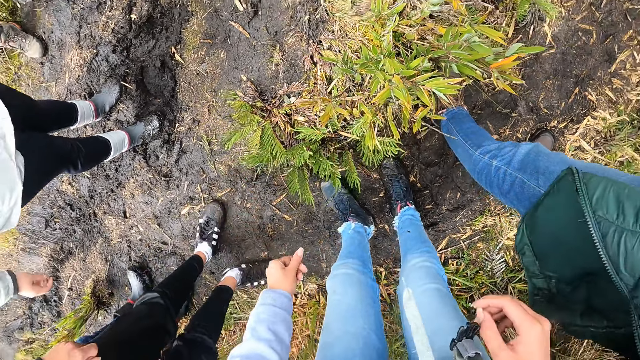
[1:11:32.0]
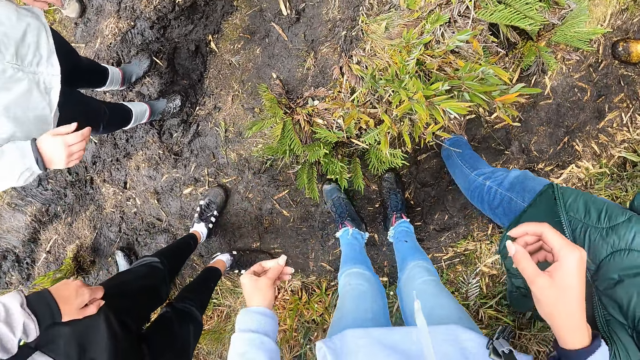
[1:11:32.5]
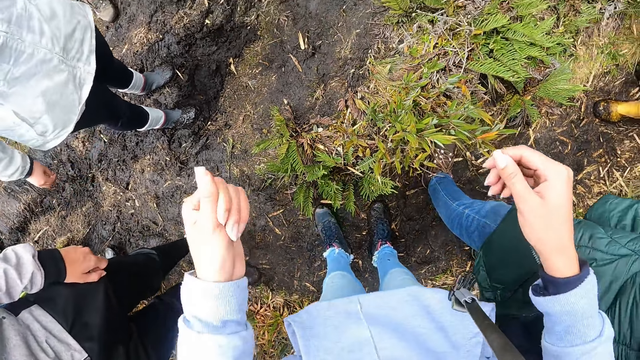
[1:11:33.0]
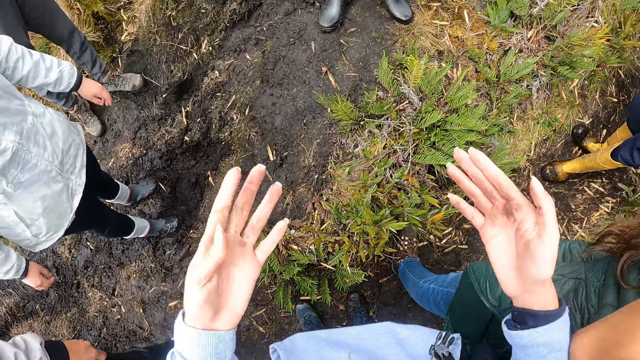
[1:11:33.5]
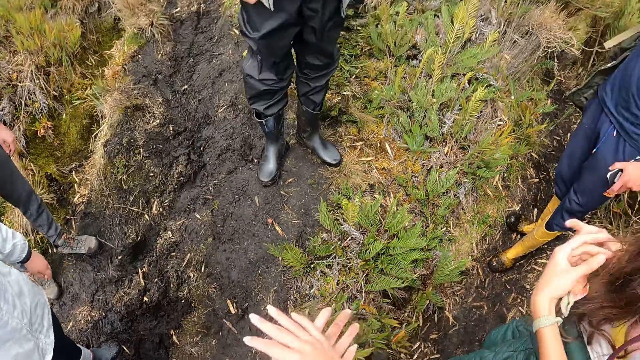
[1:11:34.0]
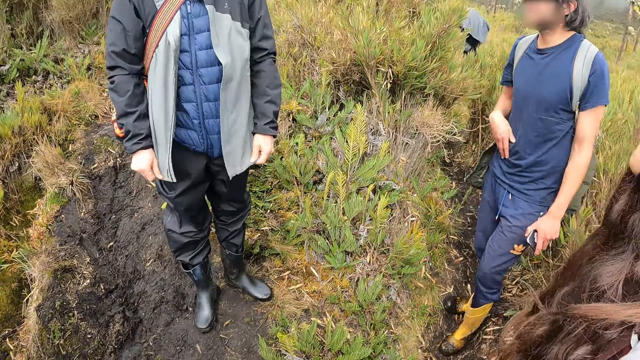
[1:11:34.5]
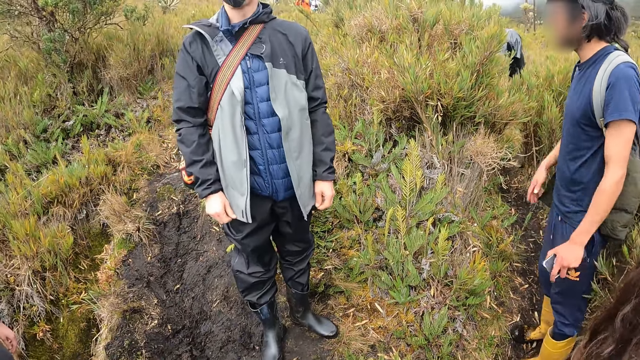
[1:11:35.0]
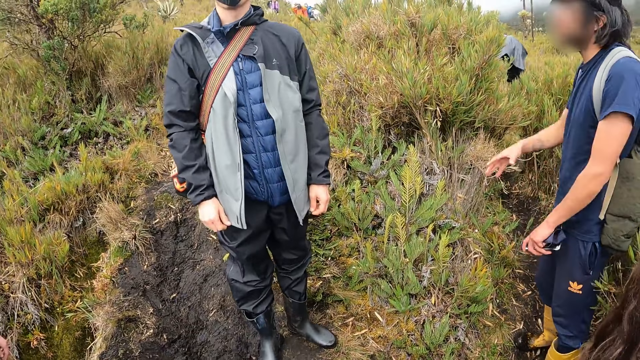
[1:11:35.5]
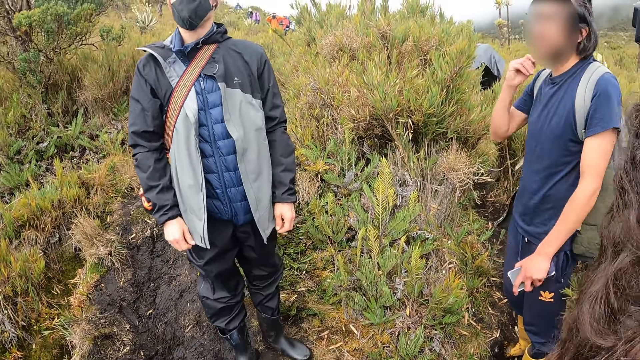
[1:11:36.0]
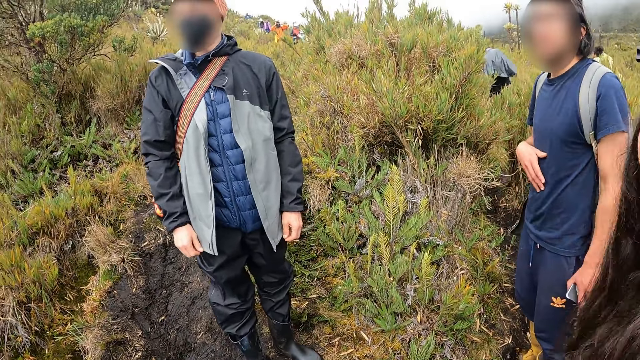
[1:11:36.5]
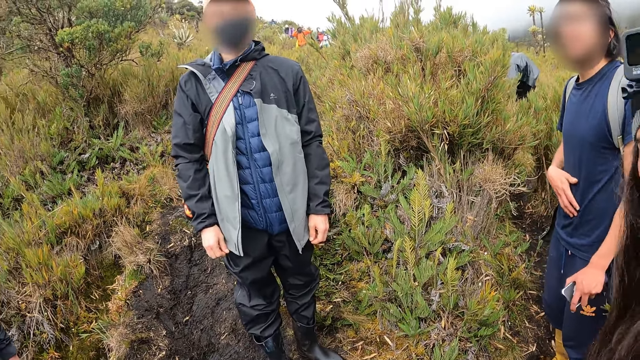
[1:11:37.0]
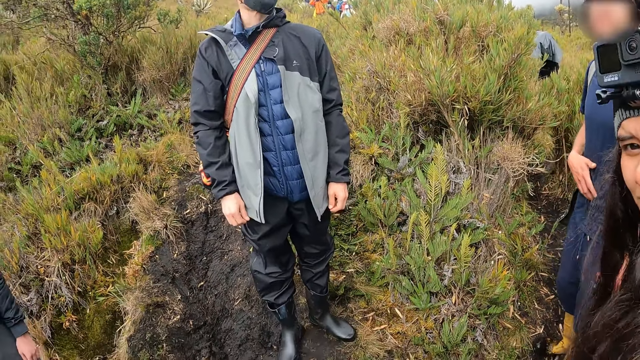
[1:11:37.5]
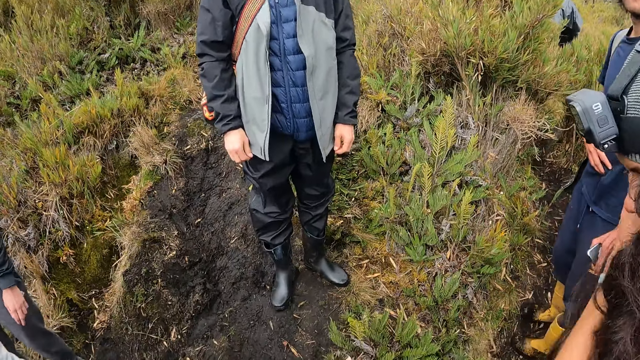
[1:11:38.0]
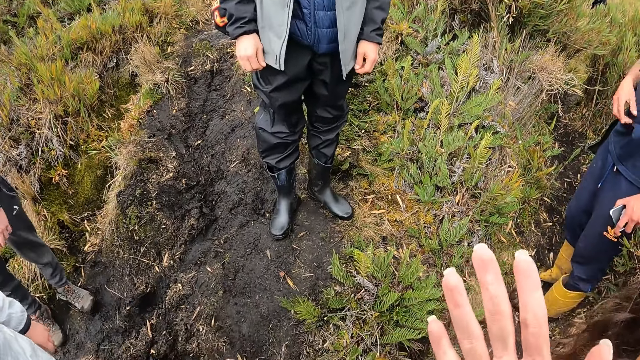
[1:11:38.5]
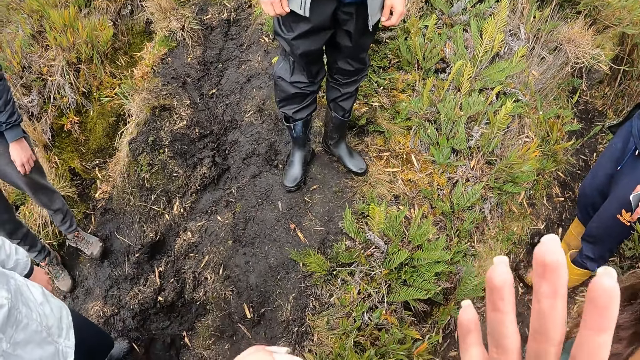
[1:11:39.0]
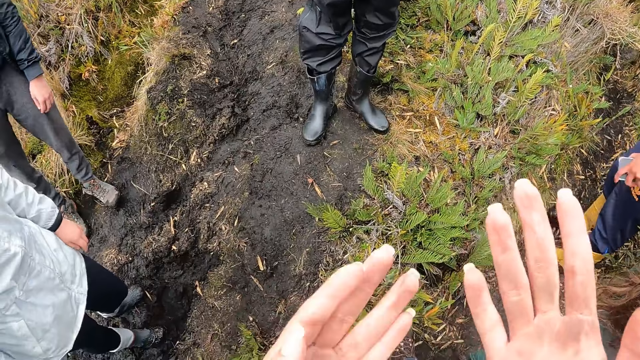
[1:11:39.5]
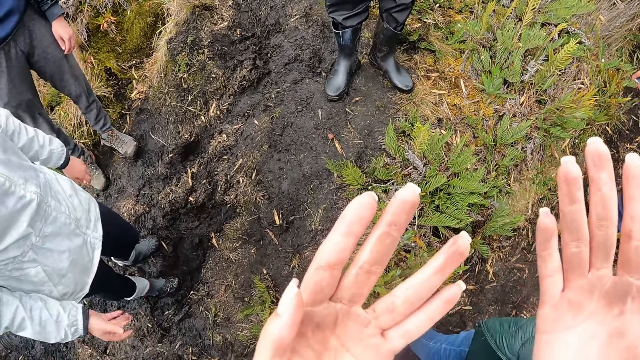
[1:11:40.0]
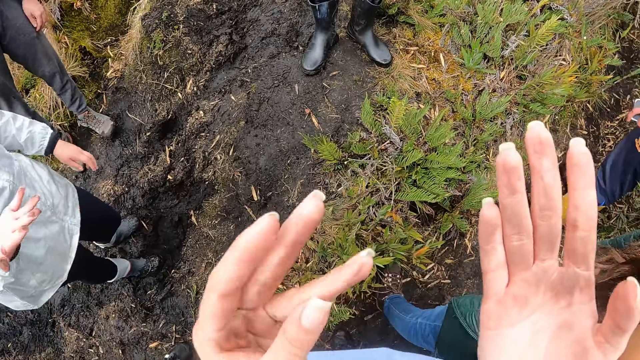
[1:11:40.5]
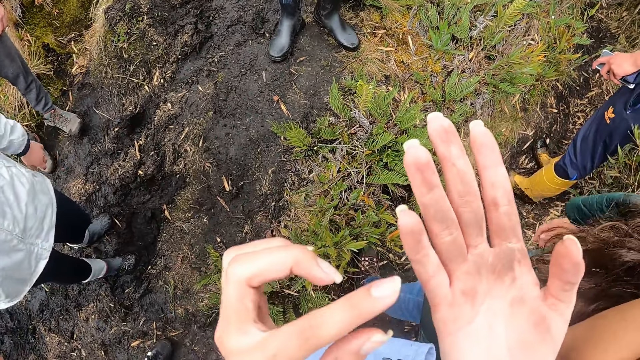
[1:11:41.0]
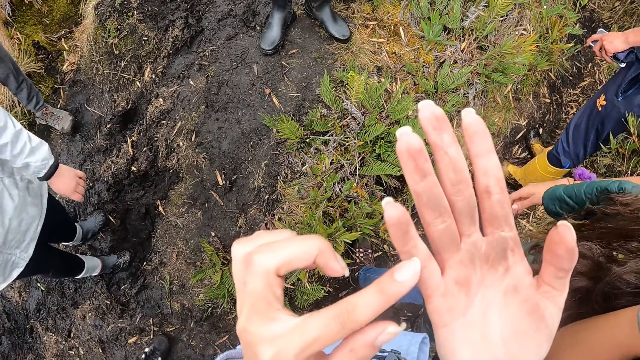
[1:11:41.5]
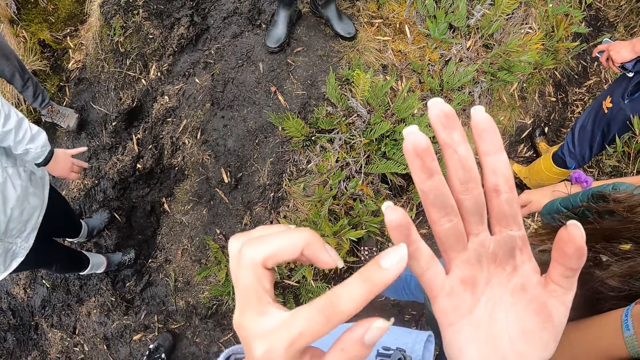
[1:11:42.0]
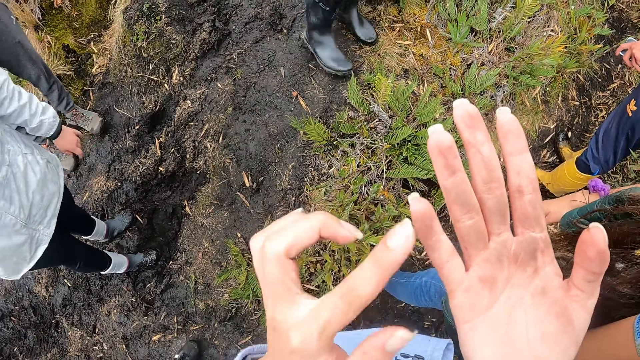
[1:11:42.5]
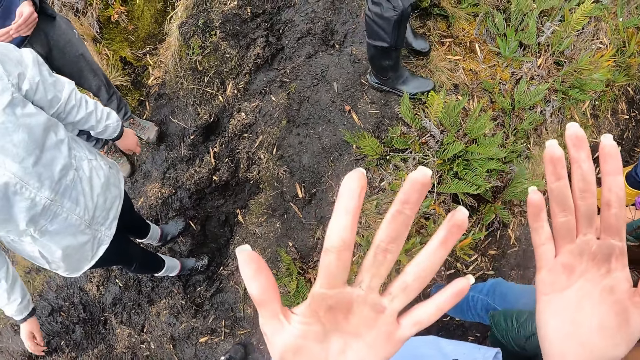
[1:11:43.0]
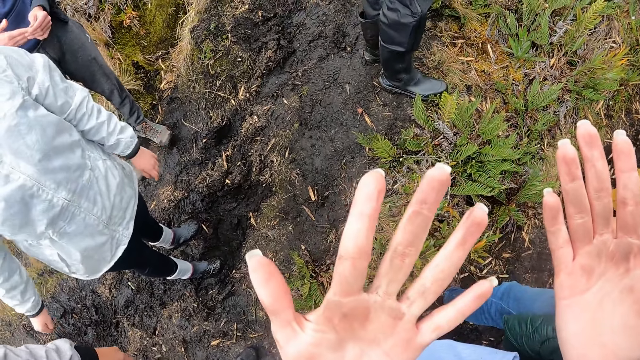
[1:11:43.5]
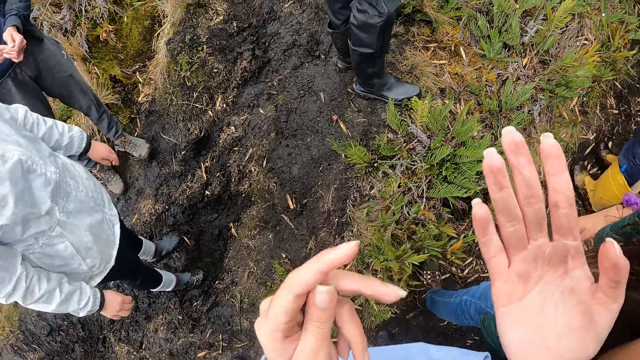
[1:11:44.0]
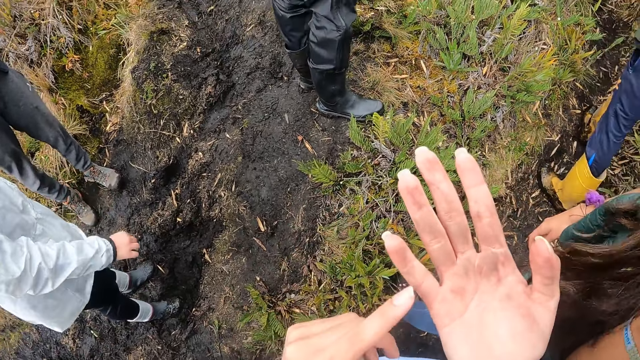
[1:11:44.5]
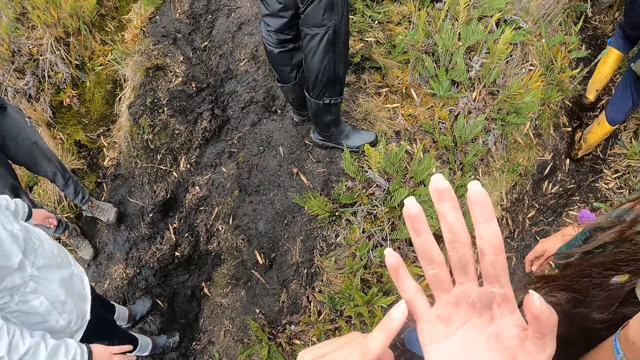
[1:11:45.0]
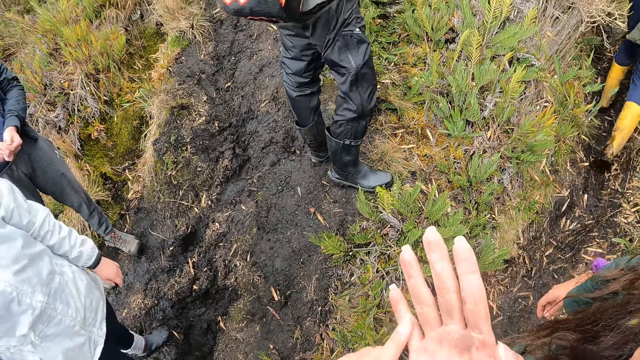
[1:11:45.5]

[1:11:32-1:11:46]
The camera wearer wipes her hands together. She interacts with the people on the field. She examines her hands. She touches her right palm with her left index finger.

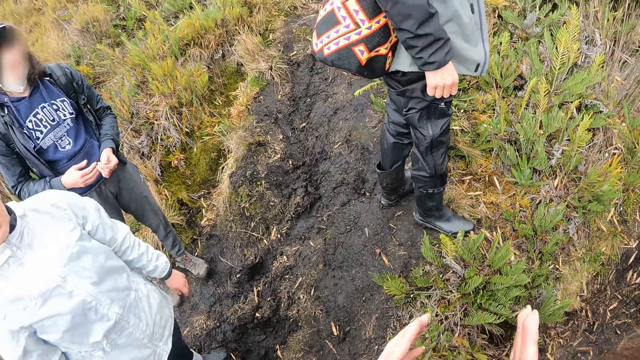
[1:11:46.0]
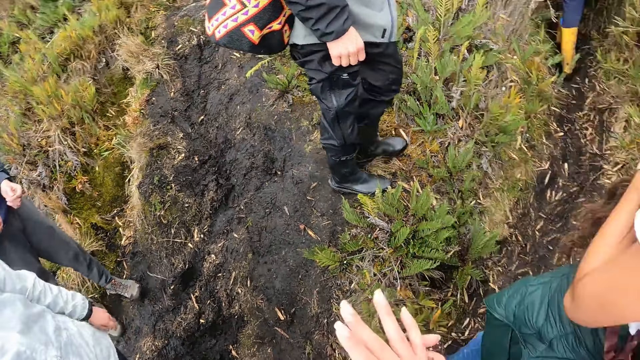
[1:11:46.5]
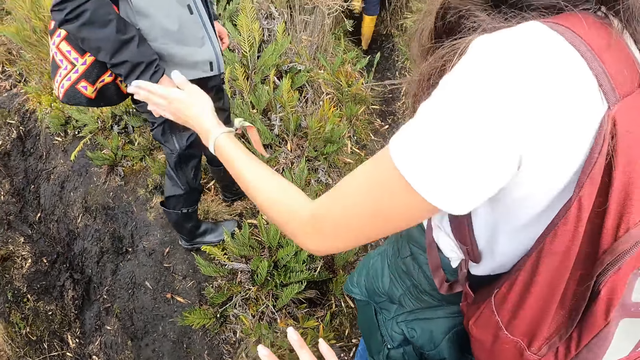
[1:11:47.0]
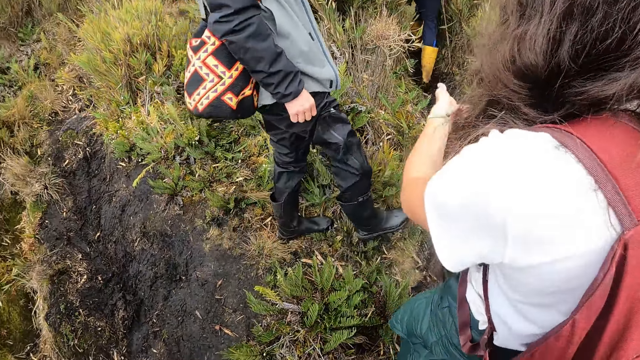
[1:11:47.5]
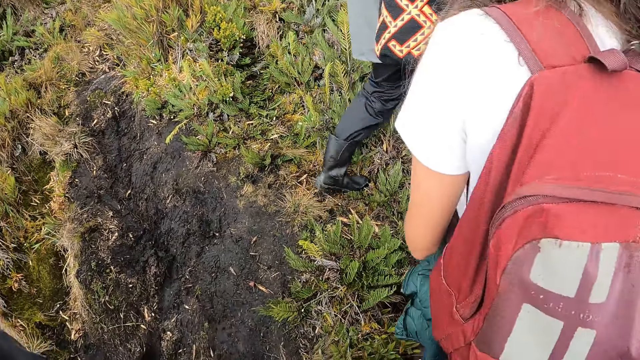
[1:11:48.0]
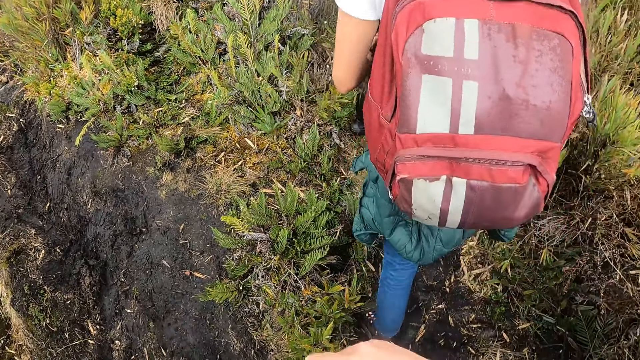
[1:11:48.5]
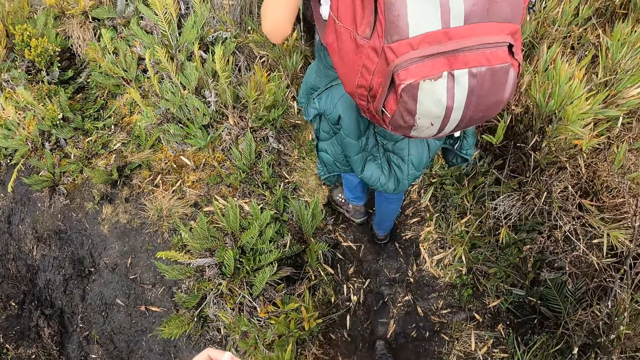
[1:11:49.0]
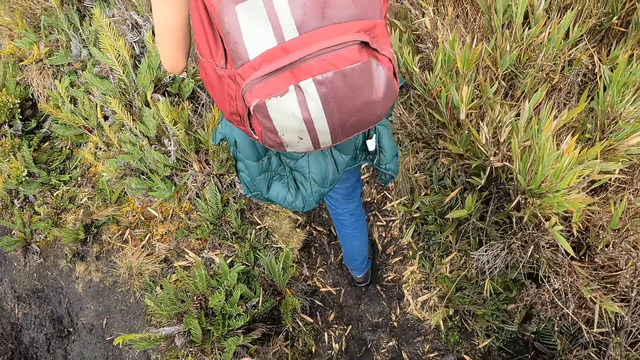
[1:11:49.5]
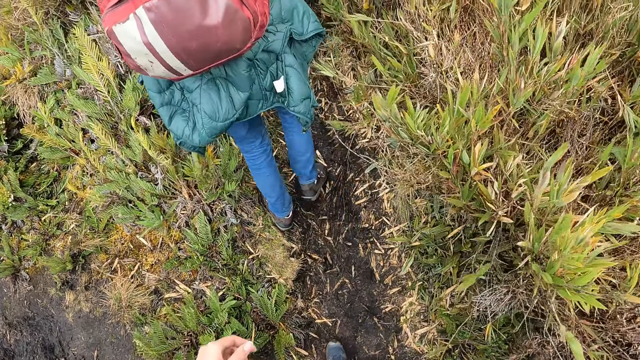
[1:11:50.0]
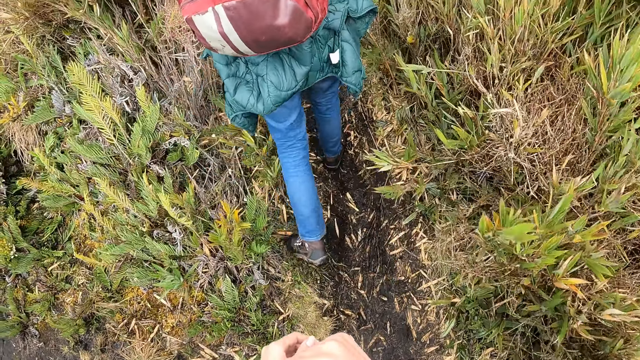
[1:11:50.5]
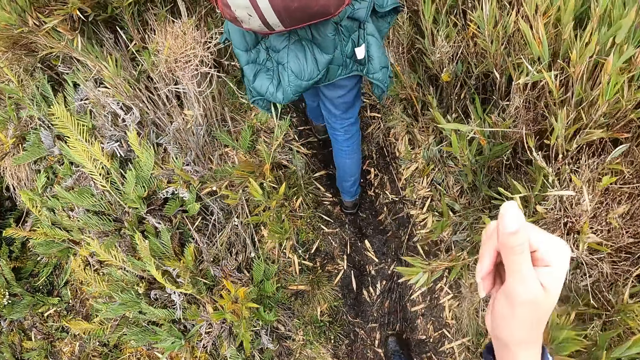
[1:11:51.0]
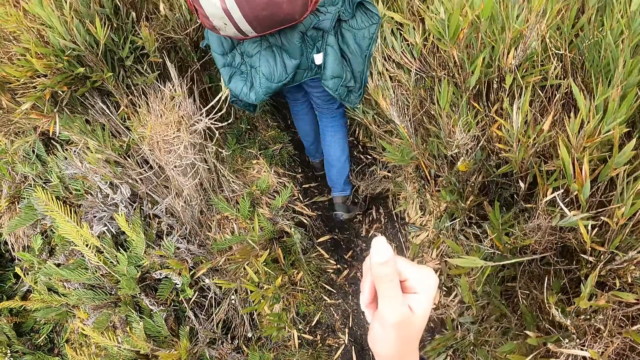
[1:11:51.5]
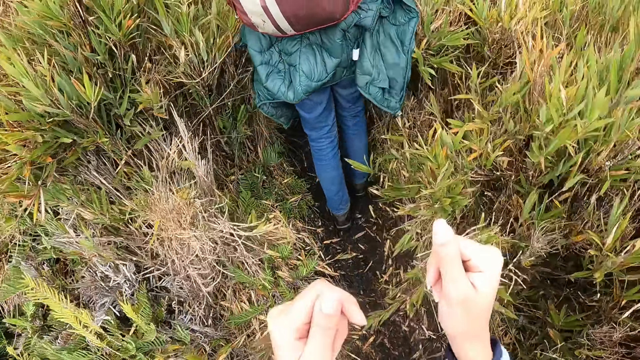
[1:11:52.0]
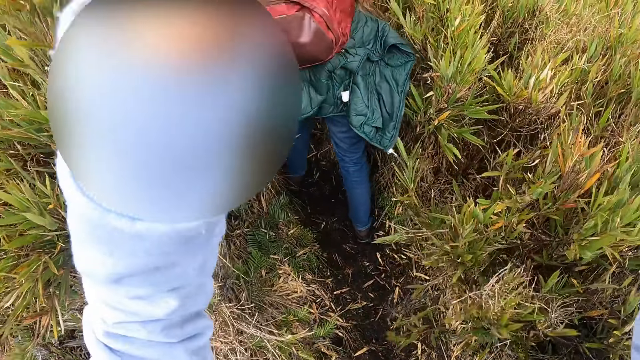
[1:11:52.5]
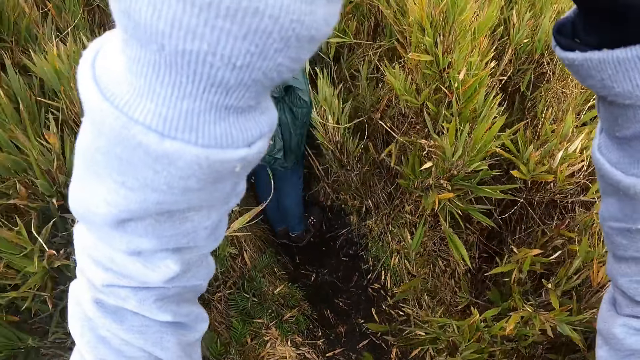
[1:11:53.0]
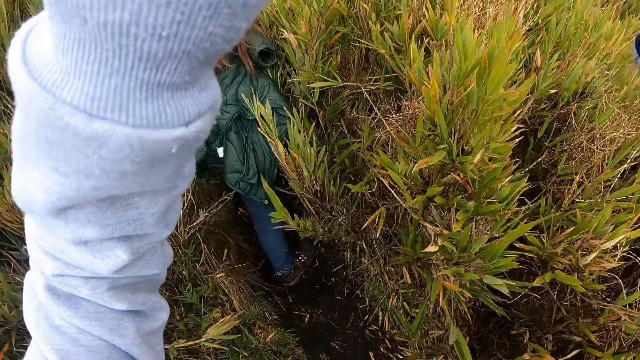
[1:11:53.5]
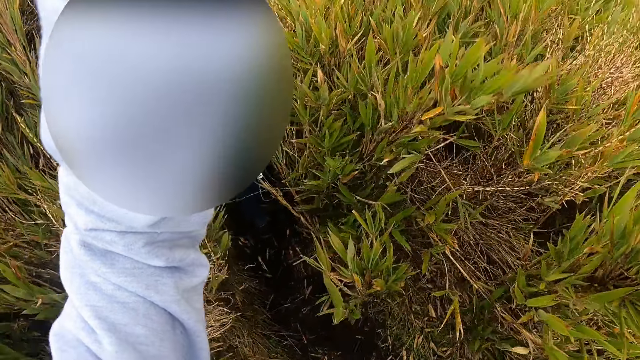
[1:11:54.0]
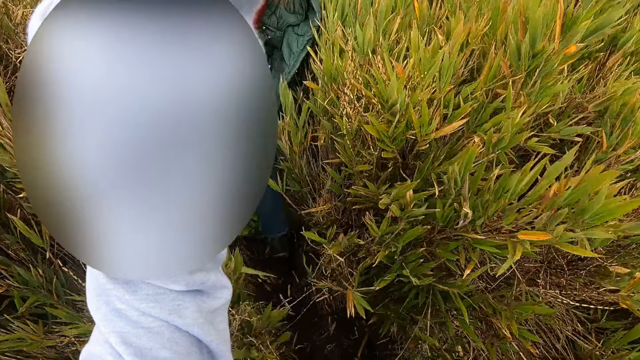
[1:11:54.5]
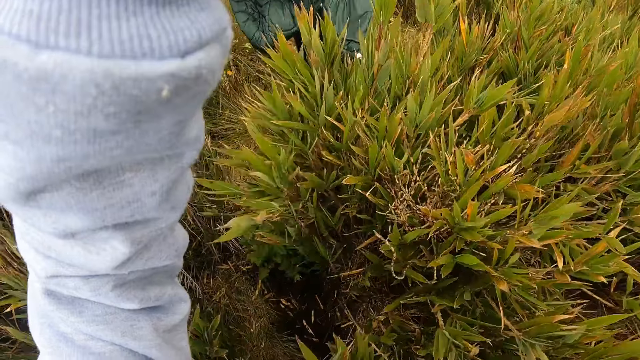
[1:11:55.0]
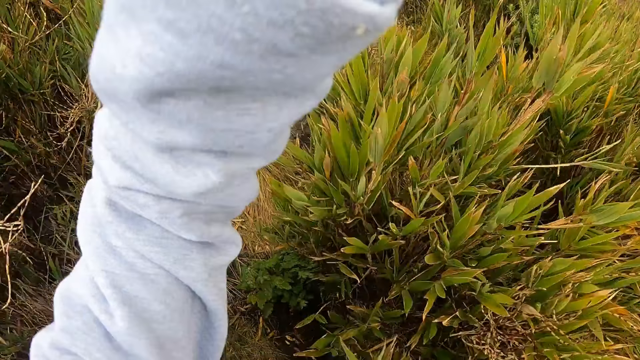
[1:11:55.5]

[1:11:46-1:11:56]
The camera wearer walks through the field with the people. They adjust the camera.
